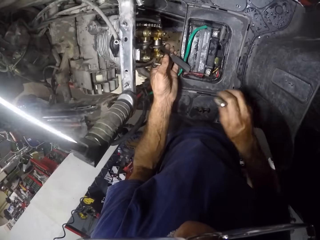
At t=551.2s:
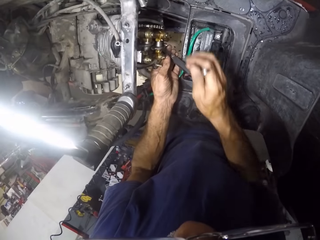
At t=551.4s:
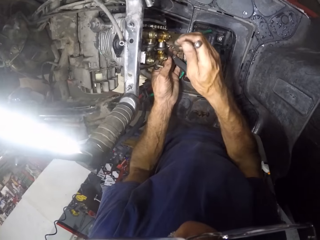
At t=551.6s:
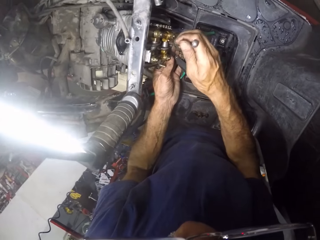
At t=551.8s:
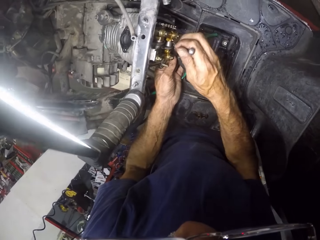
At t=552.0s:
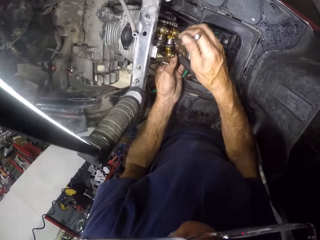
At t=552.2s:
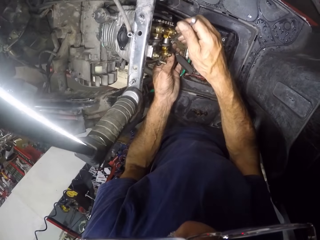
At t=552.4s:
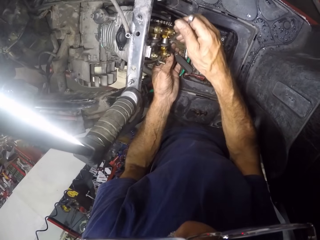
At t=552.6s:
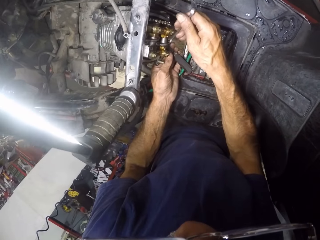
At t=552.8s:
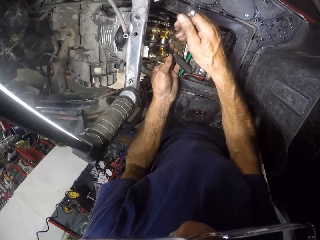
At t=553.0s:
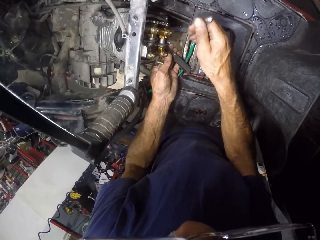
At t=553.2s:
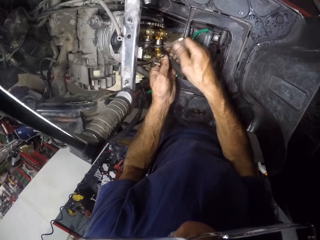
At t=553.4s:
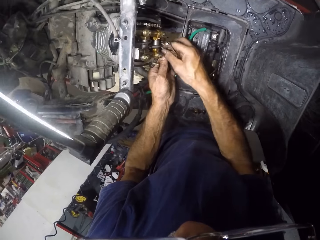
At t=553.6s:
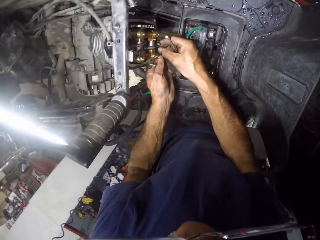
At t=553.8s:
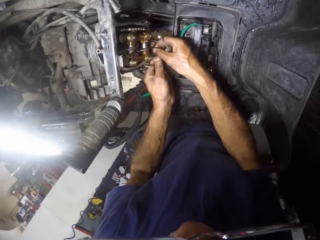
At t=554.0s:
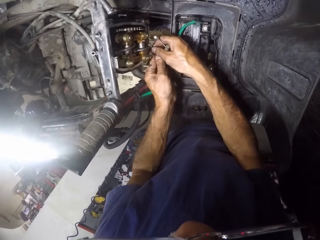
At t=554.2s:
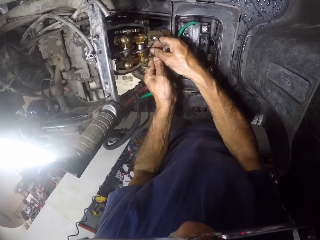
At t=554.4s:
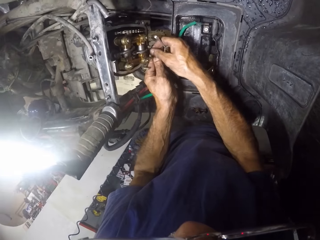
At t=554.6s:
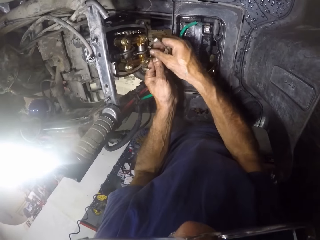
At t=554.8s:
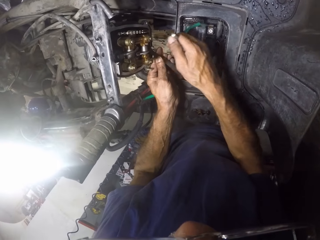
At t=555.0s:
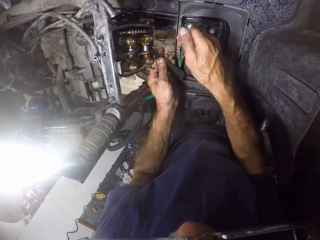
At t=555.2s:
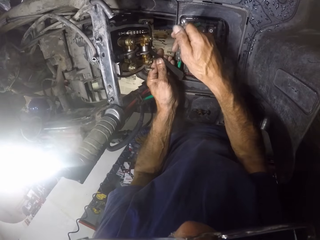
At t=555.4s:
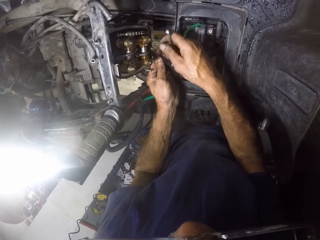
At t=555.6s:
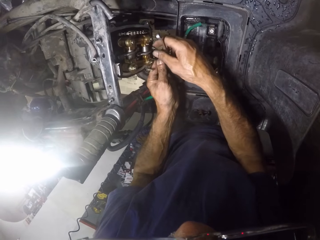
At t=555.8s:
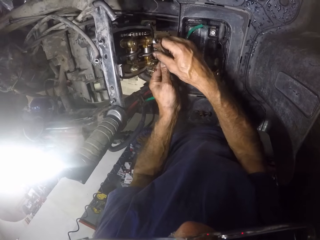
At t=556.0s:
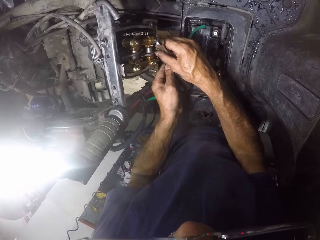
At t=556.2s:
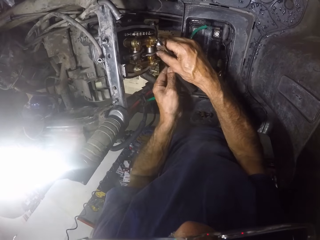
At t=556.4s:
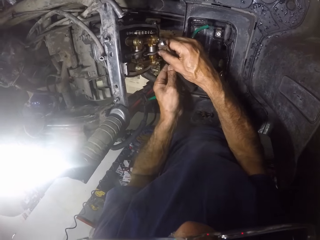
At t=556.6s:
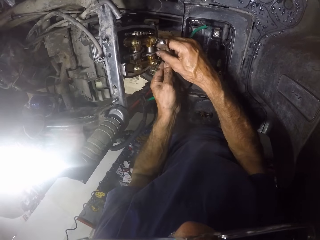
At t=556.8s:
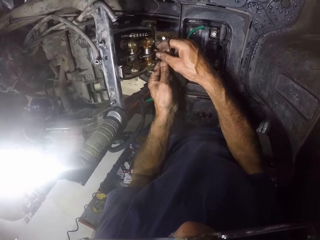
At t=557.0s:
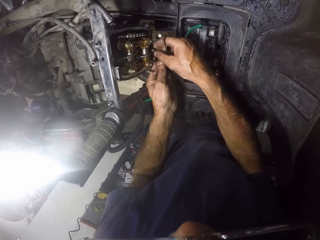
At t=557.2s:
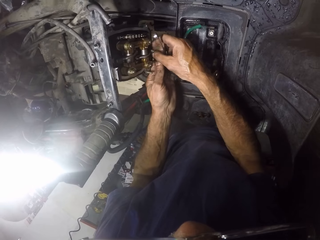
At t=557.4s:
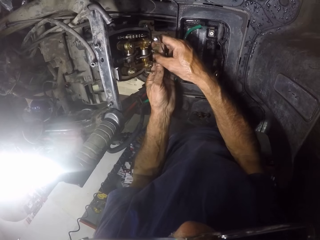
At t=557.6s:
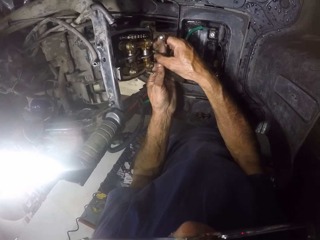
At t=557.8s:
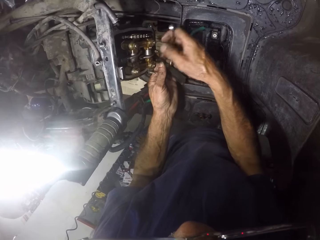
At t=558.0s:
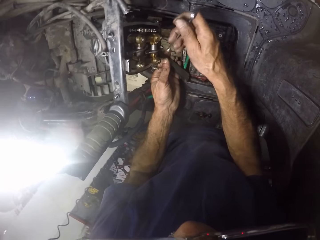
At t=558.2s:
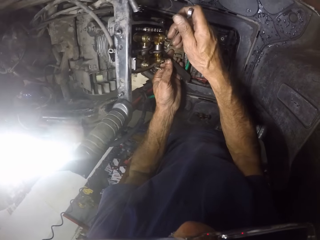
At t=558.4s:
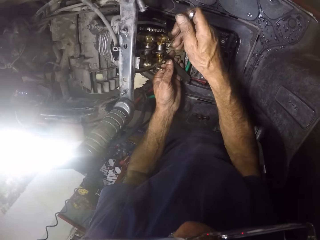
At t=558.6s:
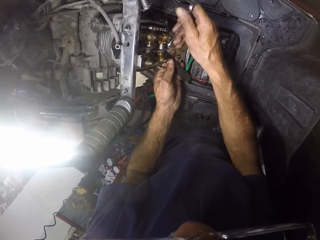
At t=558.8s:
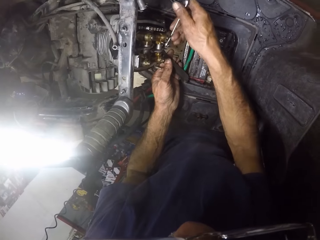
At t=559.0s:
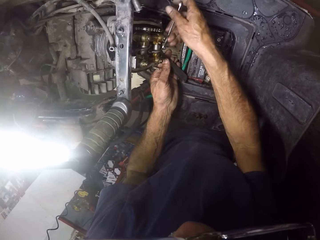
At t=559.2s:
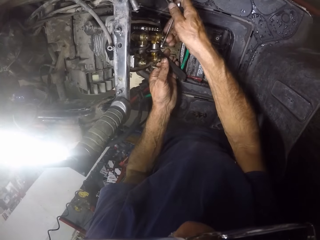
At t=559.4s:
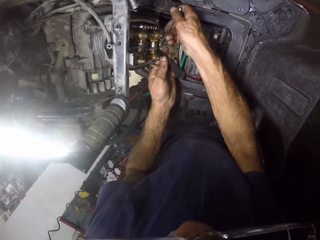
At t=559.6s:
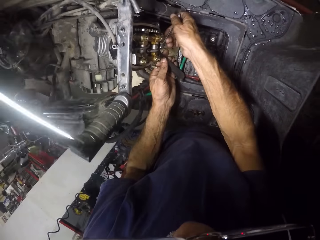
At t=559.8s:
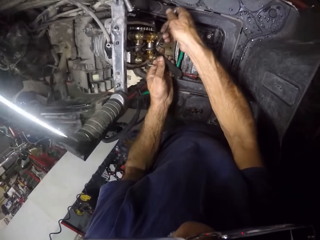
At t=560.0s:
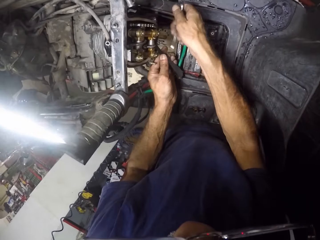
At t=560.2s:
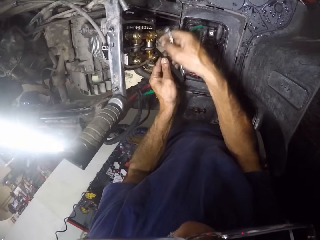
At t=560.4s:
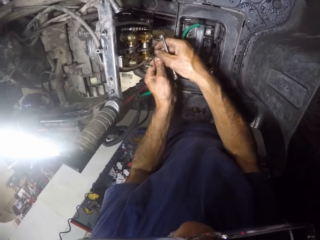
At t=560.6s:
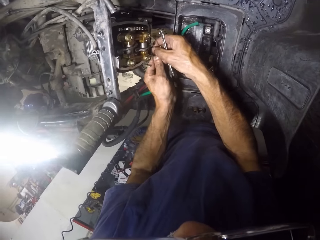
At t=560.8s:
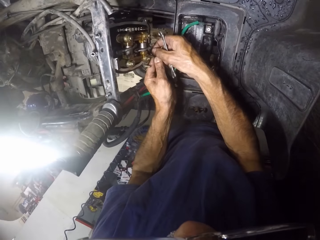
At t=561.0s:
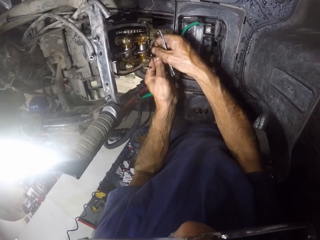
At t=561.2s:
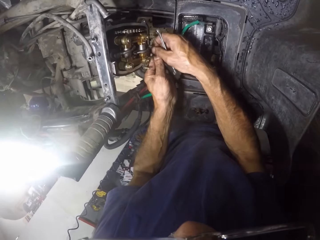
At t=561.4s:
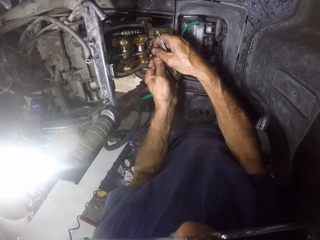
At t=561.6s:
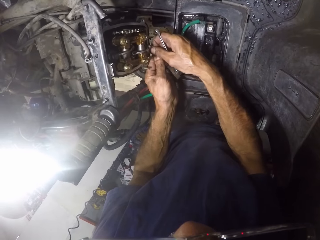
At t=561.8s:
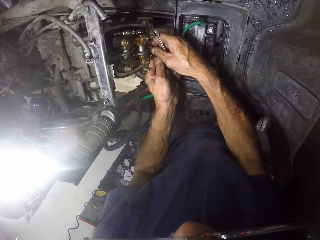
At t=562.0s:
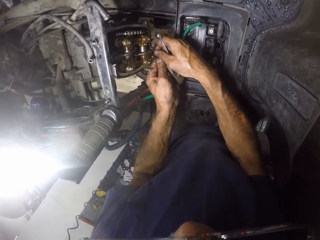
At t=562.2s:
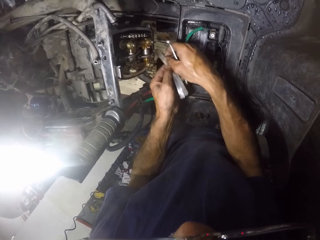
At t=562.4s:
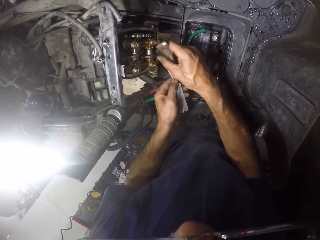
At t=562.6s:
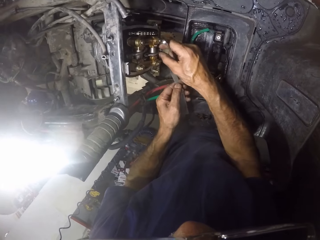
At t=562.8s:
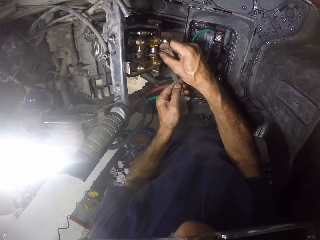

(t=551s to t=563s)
The camera wearer tightens the nut with the spanner. They pick up the spanner. They examine the engine. They fasten nuts with a wrench in the engine.

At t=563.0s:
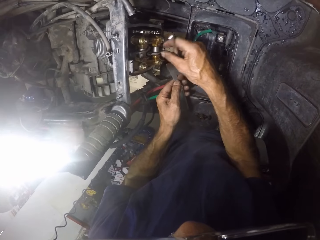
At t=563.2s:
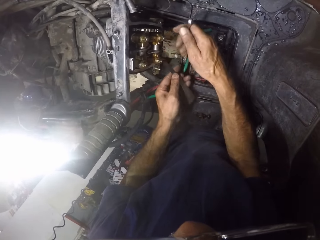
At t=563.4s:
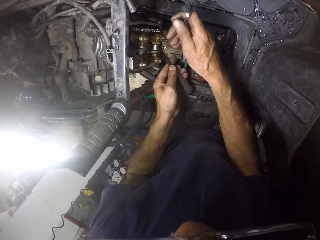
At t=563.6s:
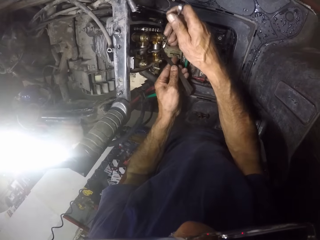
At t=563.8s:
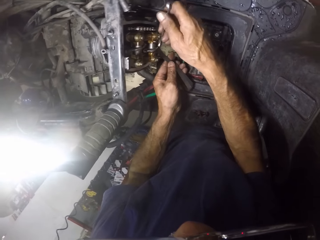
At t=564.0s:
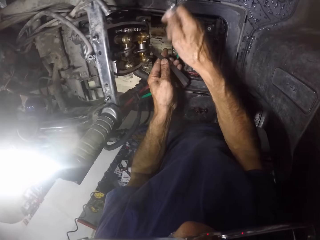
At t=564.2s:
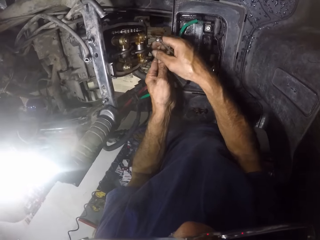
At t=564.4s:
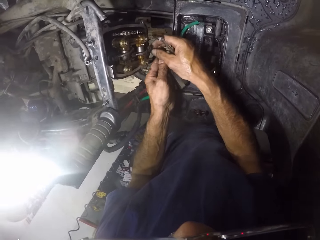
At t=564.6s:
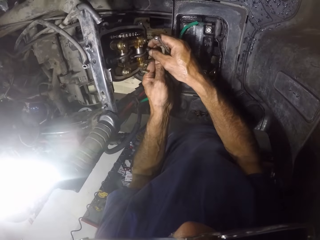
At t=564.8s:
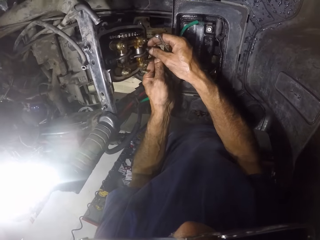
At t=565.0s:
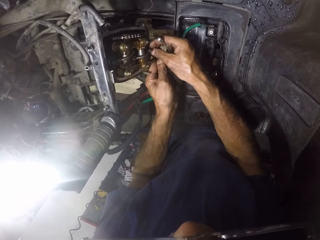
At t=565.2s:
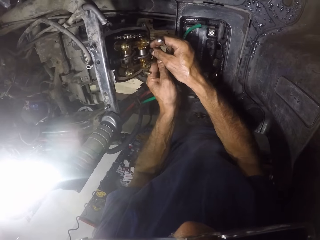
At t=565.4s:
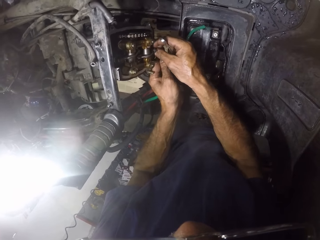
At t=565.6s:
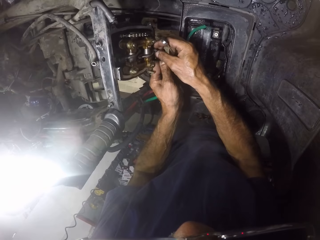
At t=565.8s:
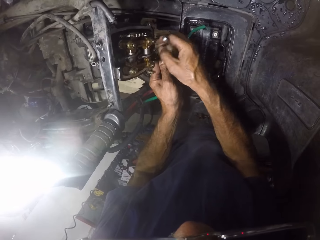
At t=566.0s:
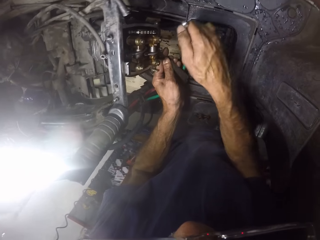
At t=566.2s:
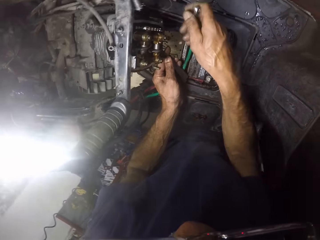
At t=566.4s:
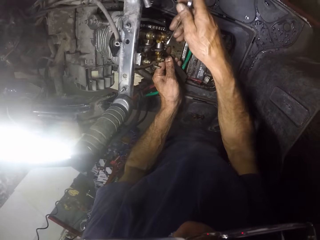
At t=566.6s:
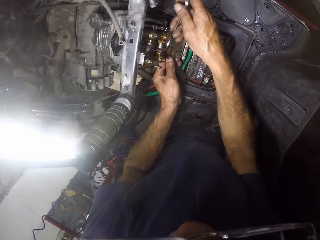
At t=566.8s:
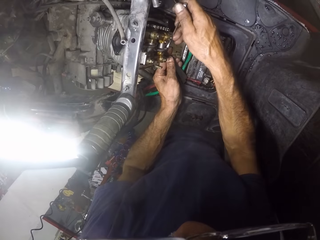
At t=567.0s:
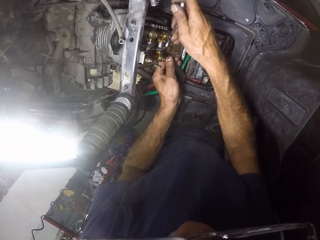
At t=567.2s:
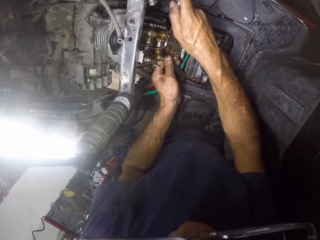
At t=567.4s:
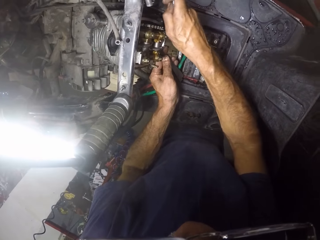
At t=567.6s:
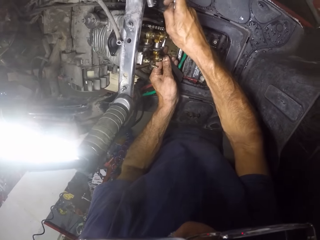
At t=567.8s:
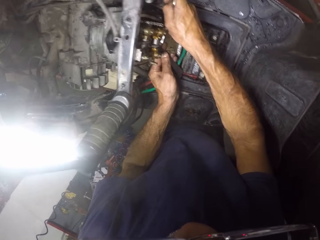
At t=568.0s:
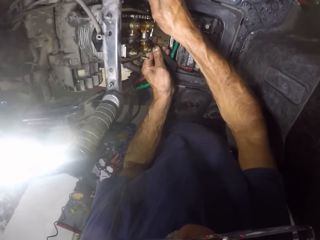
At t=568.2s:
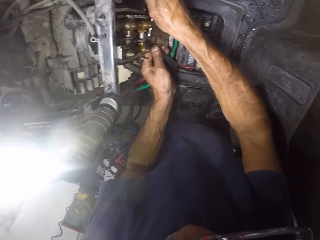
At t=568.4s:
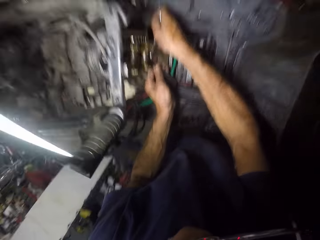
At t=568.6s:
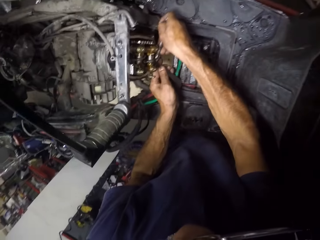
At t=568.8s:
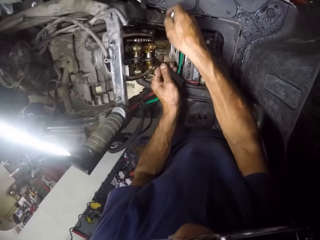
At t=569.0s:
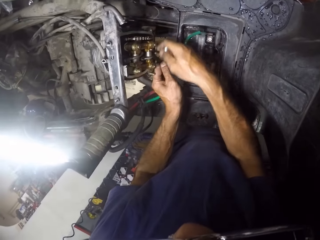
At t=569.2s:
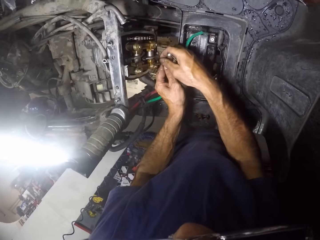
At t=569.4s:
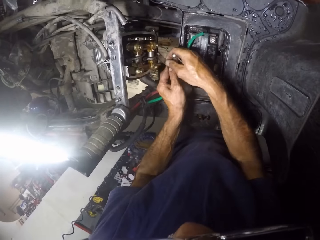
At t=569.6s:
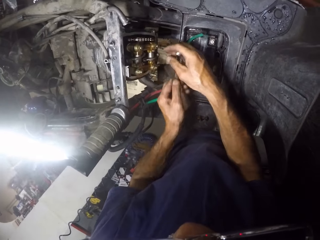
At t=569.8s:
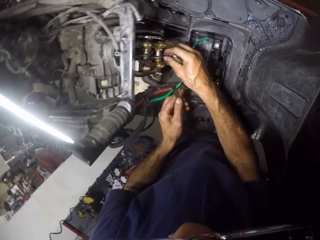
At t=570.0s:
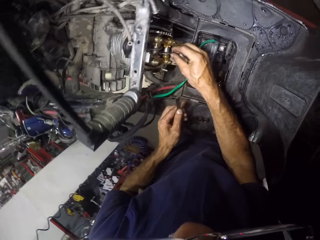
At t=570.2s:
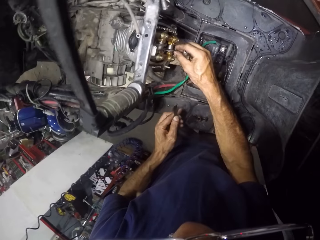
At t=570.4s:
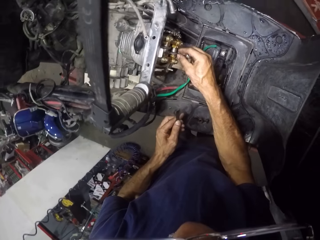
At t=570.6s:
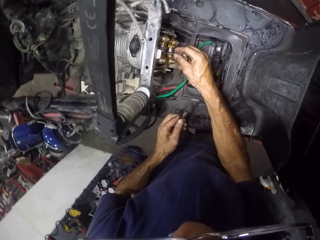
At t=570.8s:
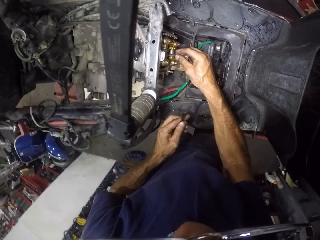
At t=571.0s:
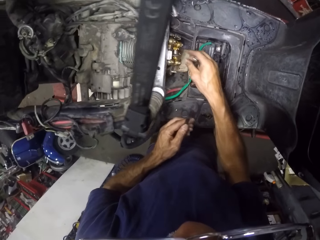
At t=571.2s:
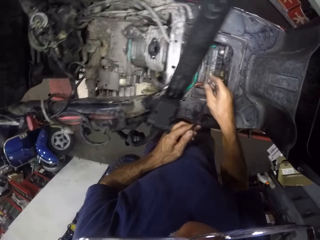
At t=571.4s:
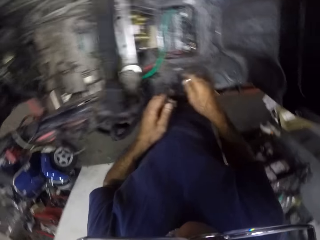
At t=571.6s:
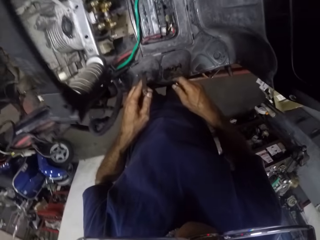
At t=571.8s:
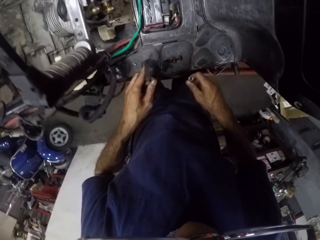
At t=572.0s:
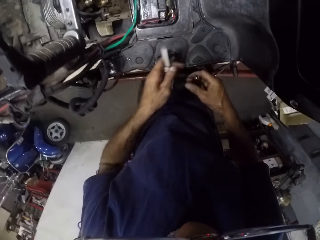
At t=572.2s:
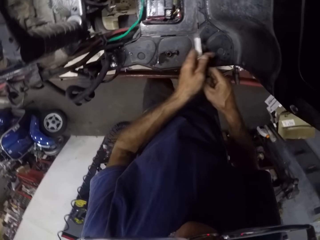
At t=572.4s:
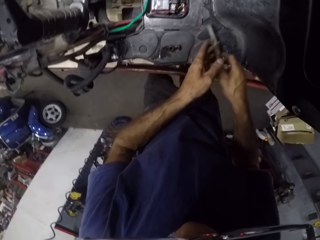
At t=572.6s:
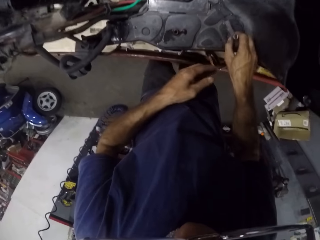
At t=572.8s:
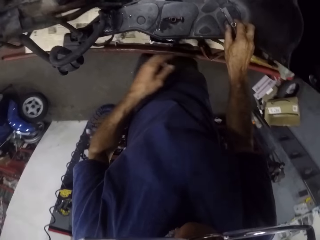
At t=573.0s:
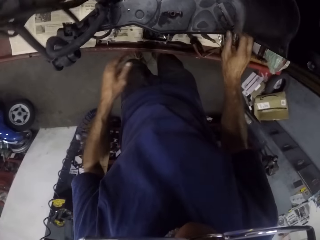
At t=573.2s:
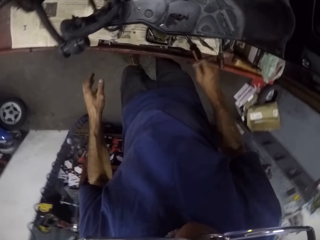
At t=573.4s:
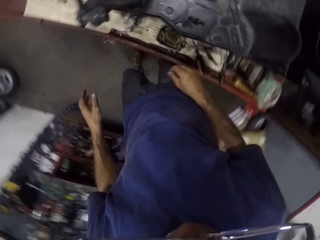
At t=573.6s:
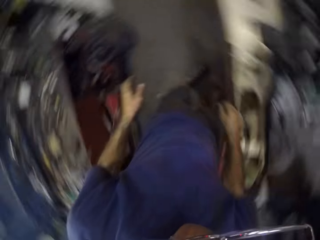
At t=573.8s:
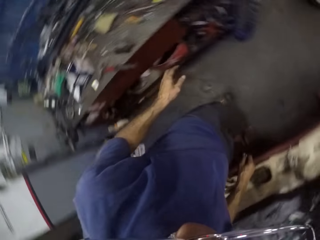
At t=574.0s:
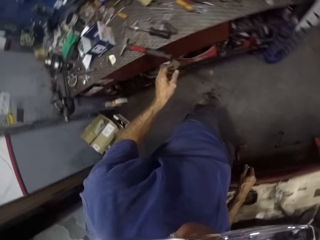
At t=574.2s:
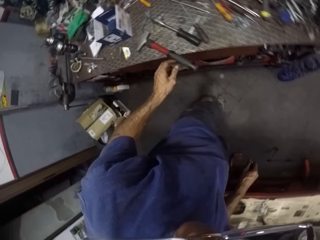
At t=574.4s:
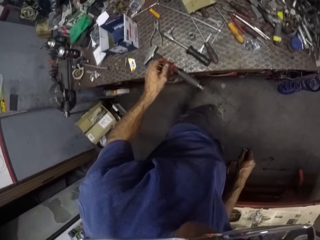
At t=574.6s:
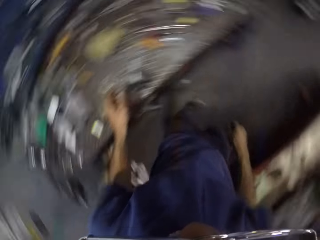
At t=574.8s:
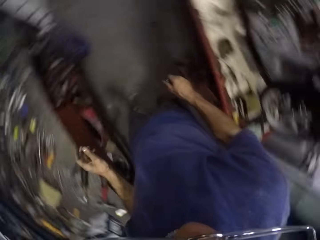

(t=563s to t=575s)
The camera wearer checks the nut in the engine with his hand. He places a metal blade or wrench on the motorcycle or lawn mower.
